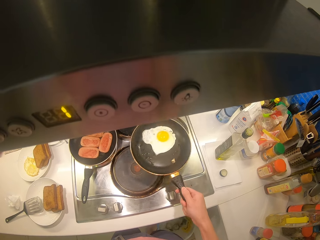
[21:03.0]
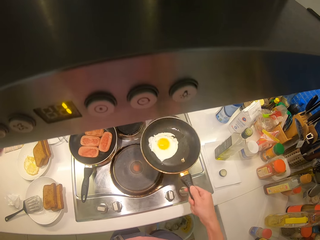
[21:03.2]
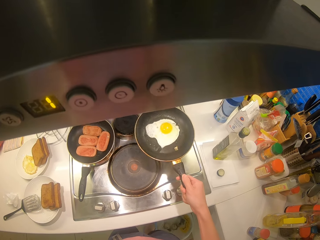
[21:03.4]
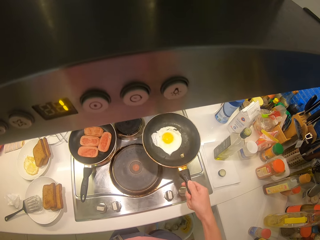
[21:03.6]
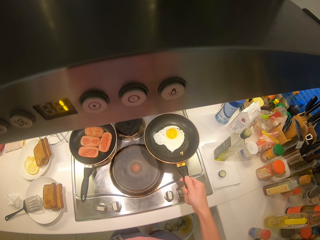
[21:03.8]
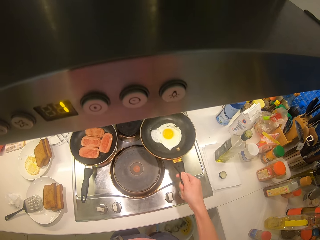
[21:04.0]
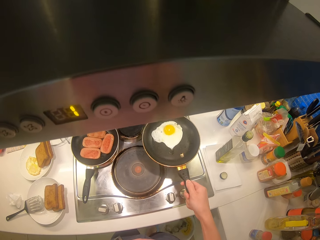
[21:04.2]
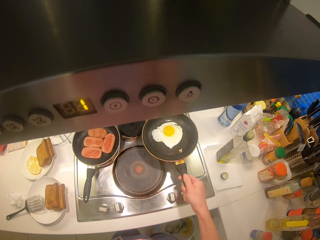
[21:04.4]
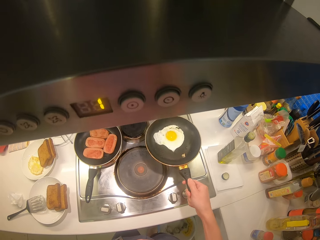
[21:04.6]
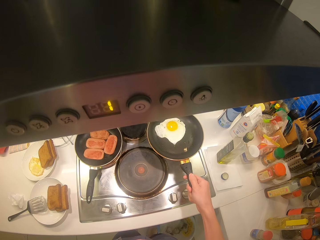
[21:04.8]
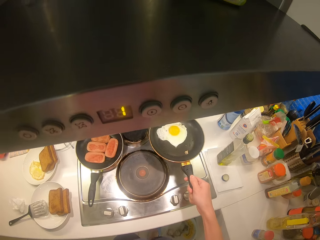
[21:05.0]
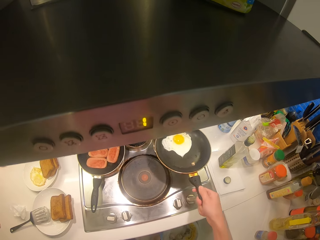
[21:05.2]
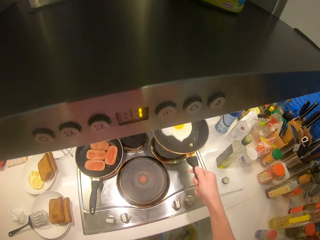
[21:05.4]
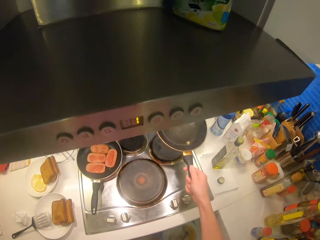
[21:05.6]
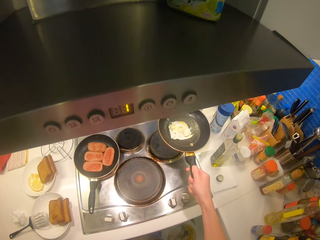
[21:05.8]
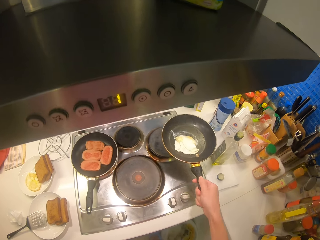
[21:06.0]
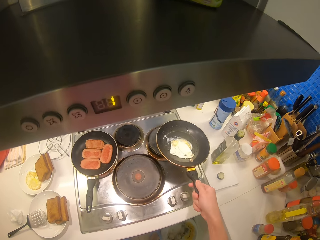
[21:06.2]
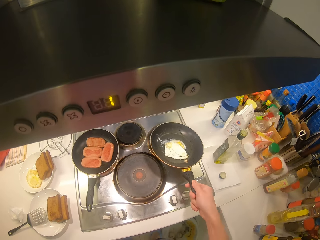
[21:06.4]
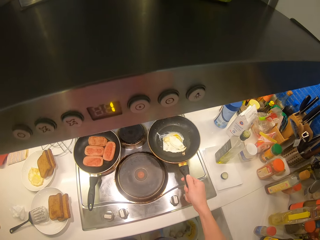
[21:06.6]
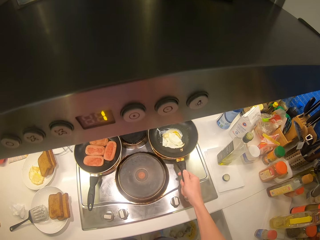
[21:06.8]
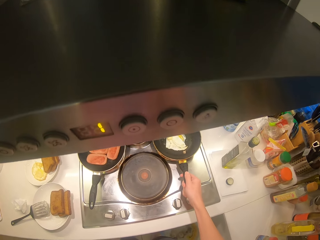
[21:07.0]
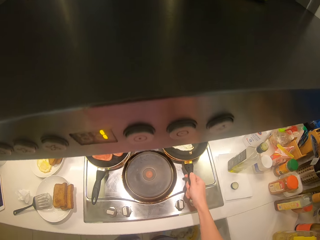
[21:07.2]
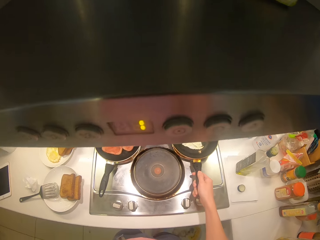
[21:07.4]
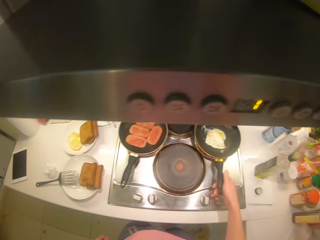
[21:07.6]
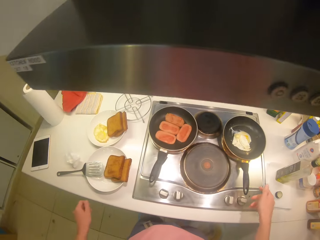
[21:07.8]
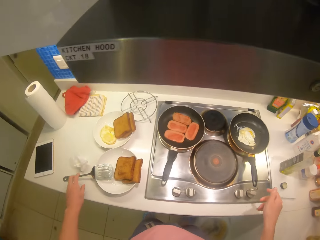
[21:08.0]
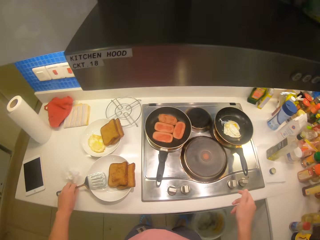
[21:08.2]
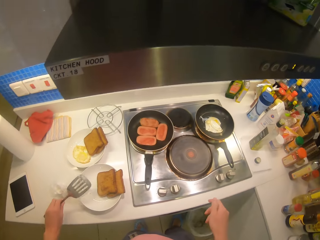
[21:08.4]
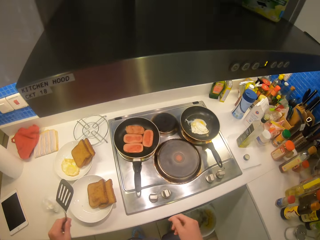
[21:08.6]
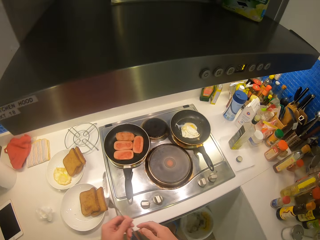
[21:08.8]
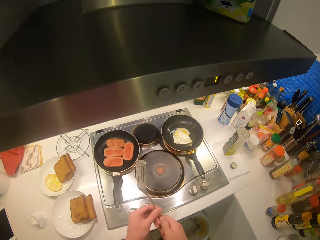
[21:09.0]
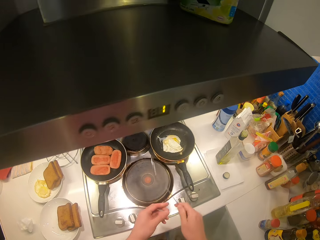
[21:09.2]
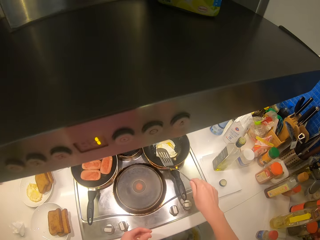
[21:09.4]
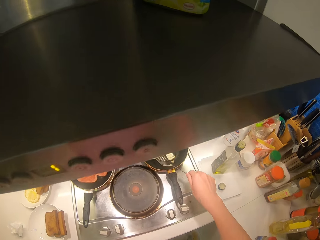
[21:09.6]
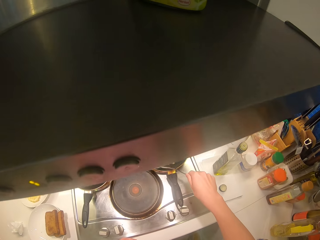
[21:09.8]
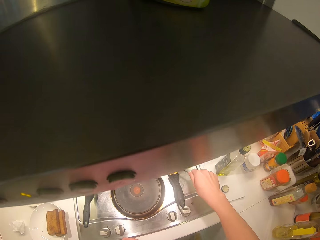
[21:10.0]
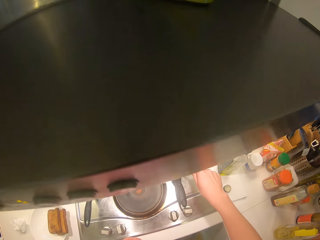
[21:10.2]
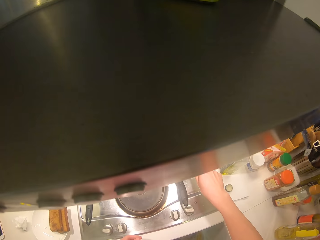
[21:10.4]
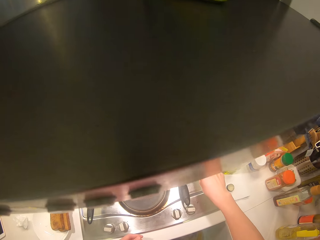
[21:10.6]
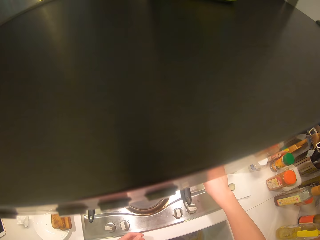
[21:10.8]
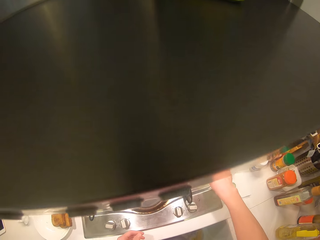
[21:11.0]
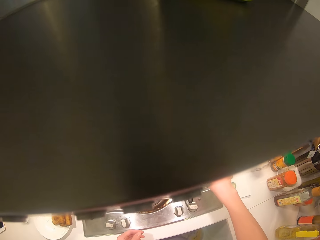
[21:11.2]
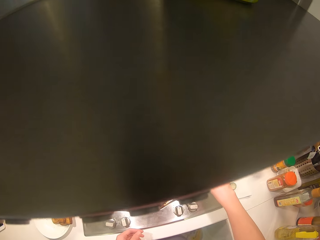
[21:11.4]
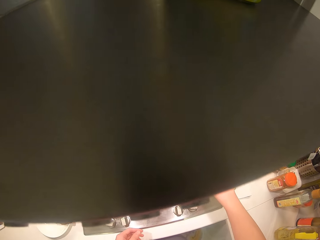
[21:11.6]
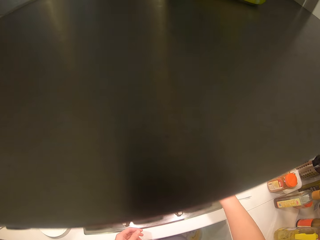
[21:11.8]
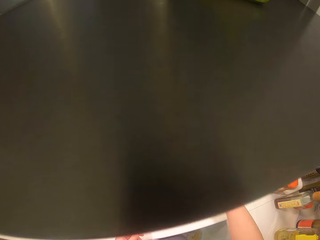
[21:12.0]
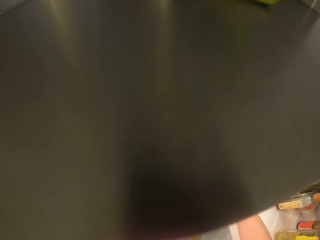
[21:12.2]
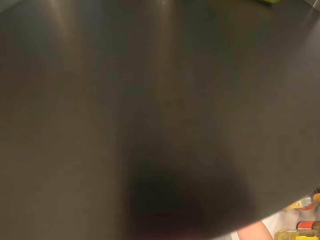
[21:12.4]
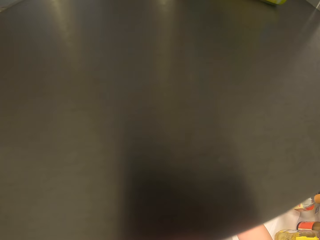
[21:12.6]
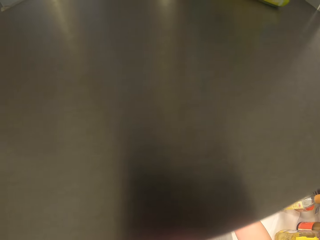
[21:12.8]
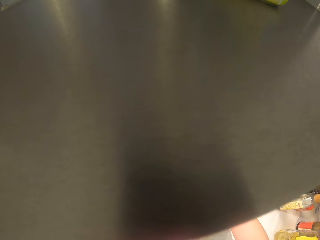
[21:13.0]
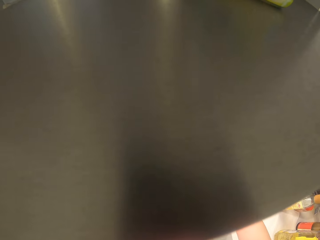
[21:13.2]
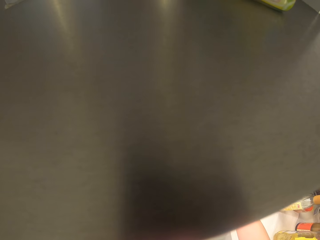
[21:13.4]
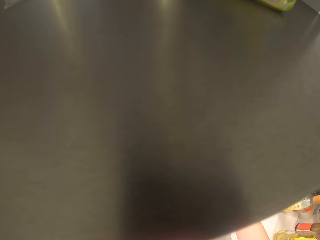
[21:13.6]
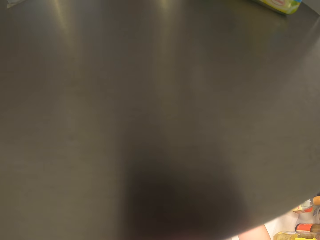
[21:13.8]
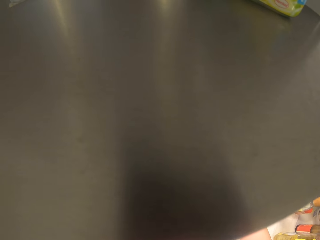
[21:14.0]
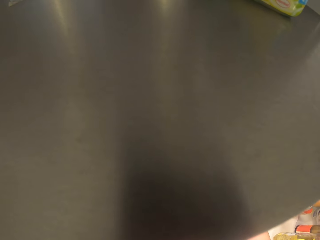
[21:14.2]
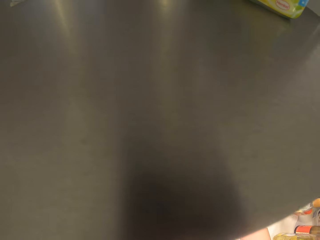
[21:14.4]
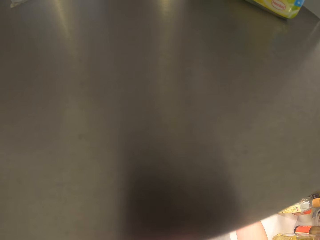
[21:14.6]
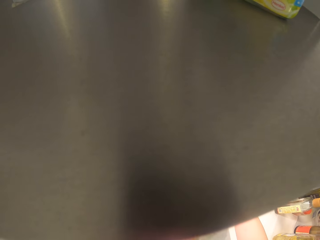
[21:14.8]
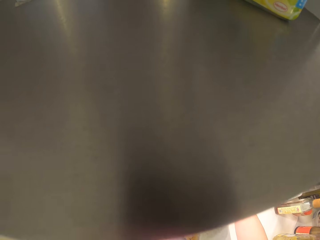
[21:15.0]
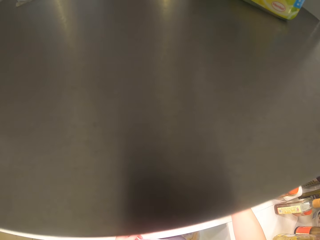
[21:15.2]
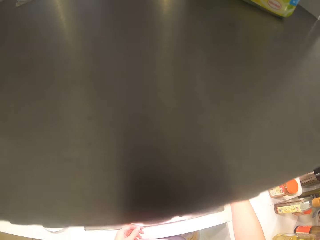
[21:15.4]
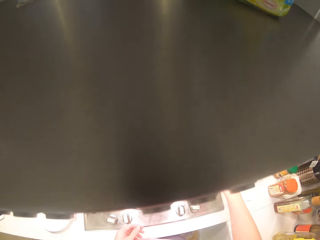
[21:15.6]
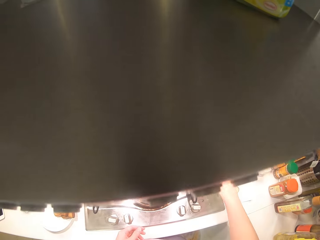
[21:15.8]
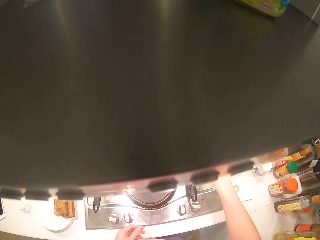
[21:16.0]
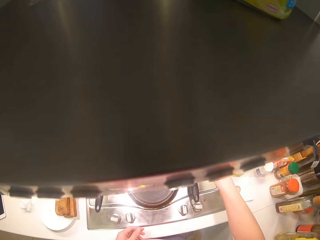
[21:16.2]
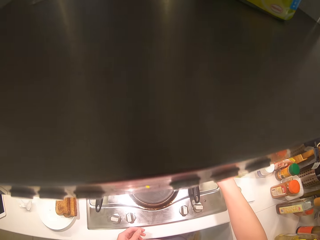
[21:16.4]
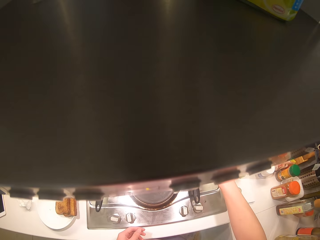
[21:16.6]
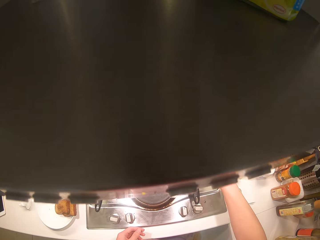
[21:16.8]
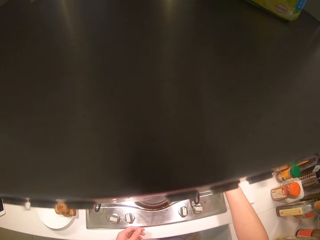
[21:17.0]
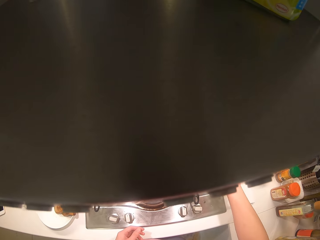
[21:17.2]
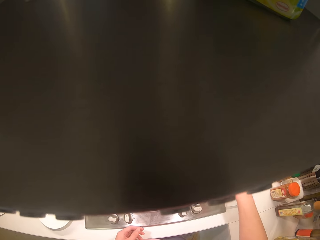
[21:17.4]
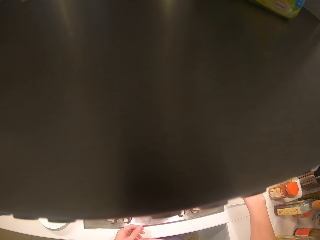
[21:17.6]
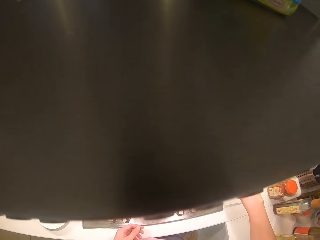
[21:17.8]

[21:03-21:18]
The camera wearer flips the pan with the egg on it. They pick up a slotted turner. They press the egg with the spoon. They cook.

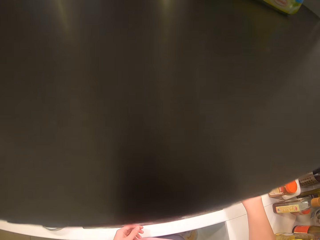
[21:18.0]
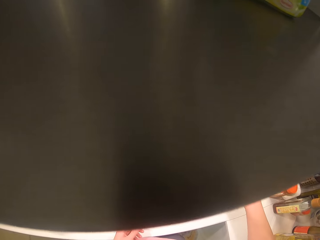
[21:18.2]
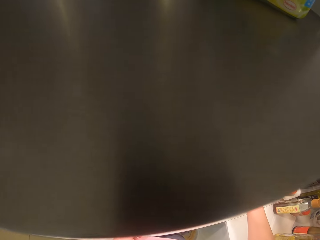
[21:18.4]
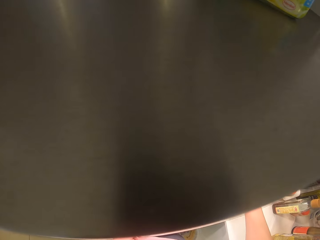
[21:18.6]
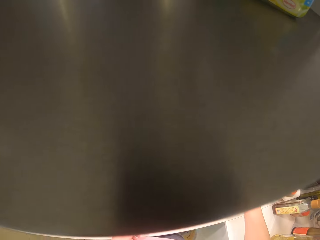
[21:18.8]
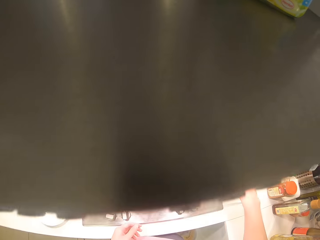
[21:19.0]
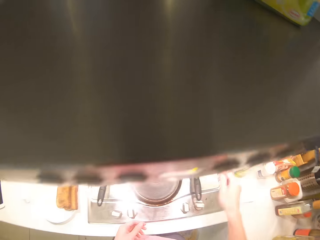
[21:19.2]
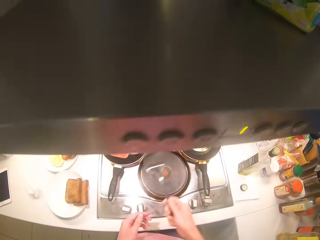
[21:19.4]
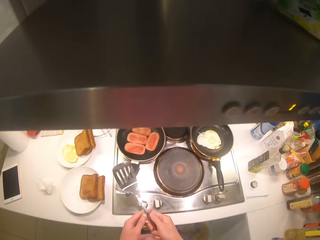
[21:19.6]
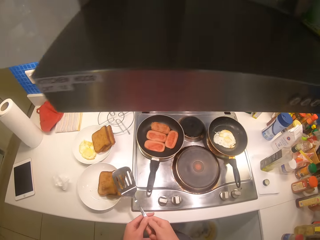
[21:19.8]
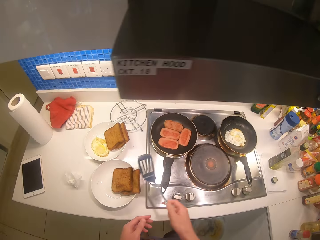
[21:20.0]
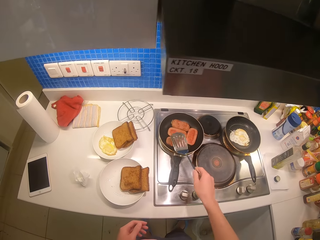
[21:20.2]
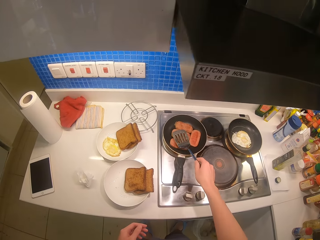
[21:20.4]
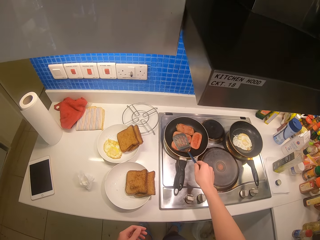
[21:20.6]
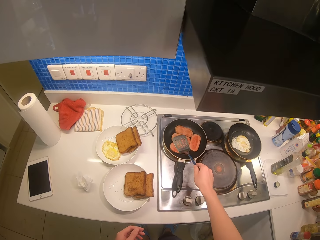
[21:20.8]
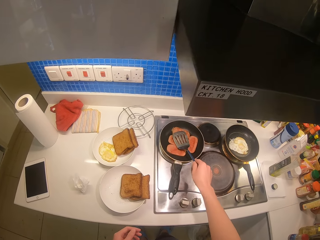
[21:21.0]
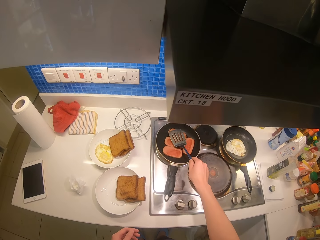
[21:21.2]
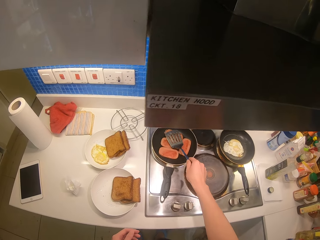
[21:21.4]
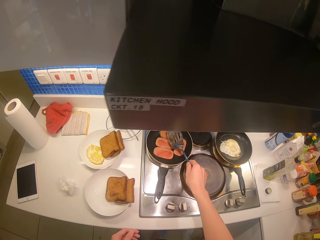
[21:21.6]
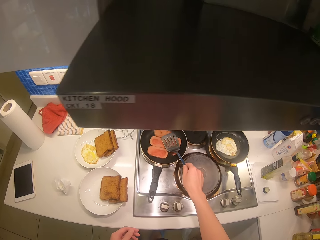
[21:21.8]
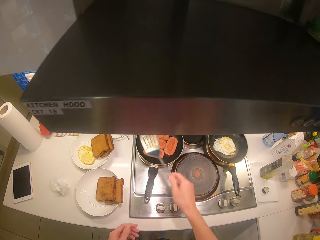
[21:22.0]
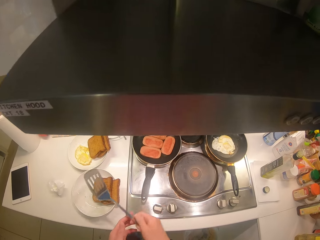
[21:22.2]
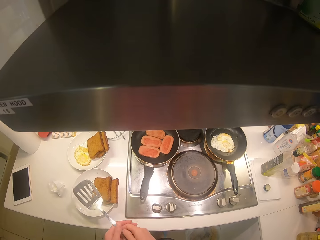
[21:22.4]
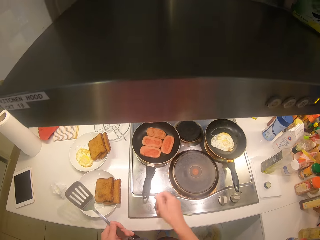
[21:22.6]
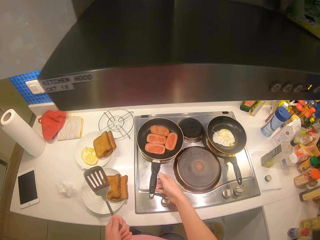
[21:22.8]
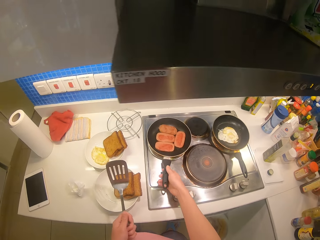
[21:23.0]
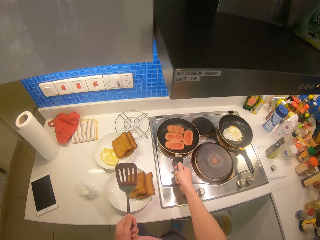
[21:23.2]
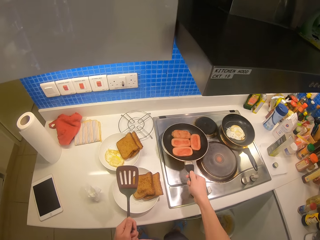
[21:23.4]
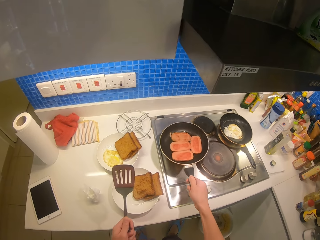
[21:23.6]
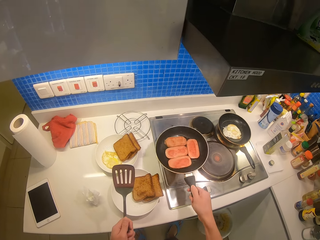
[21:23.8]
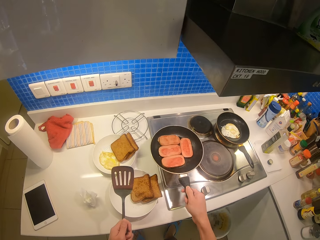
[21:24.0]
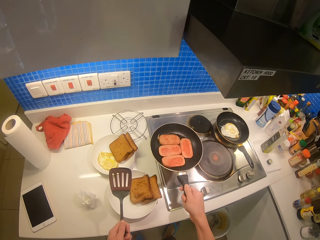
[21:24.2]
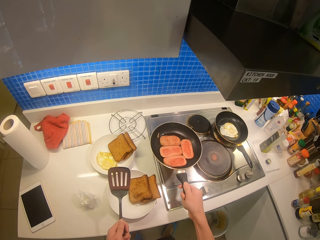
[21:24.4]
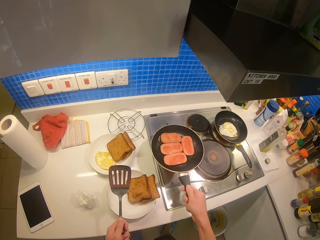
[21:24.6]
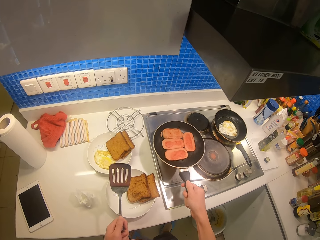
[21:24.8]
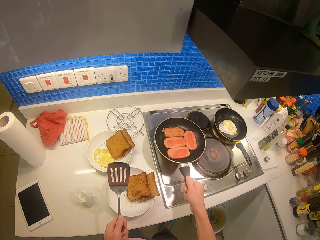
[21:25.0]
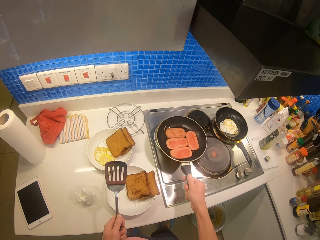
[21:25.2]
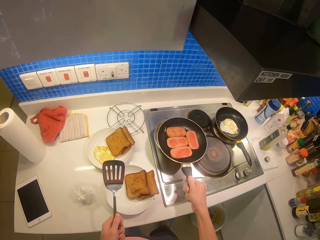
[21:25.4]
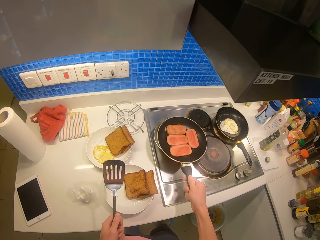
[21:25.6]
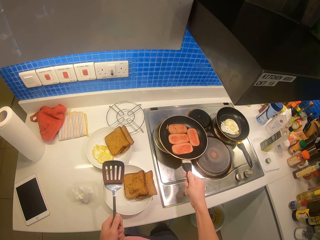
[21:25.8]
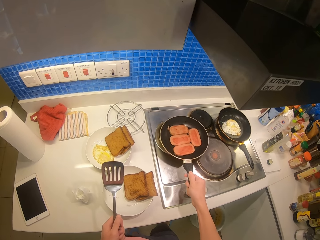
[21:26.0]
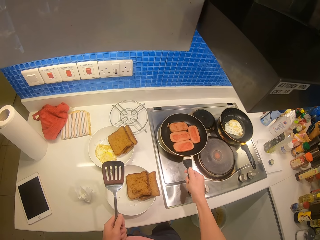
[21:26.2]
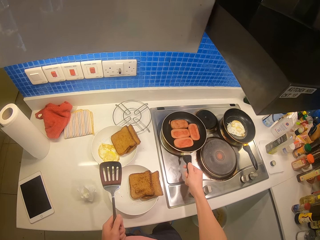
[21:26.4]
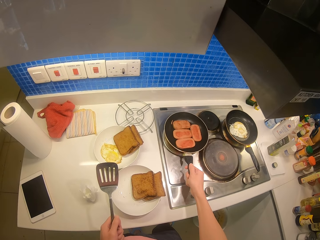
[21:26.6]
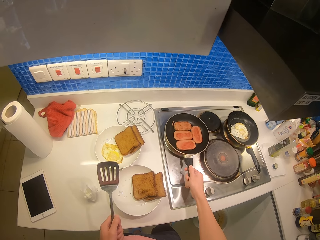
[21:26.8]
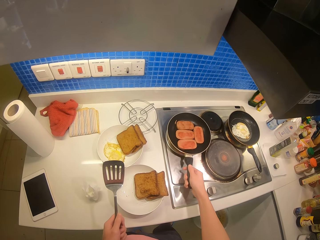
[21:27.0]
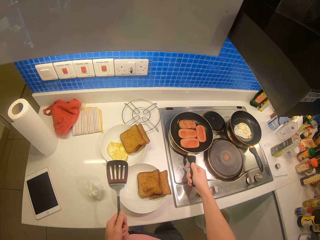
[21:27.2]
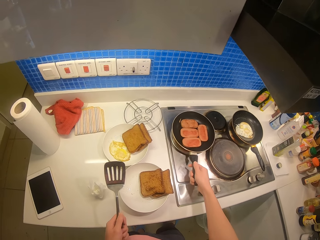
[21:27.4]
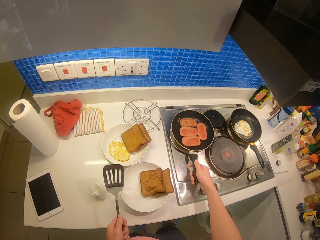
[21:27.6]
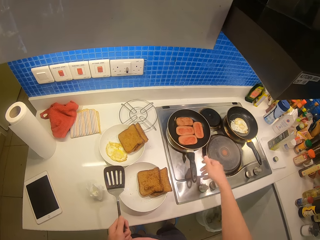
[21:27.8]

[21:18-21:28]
The camera wearer presses the sausages with the spoon. They shake the pan with the right hand.
